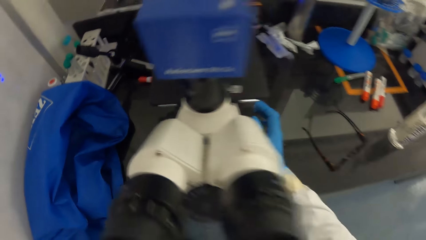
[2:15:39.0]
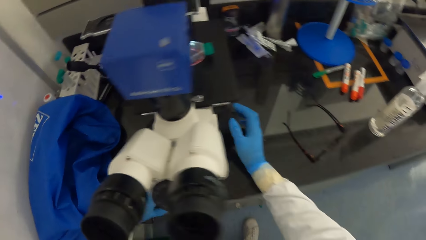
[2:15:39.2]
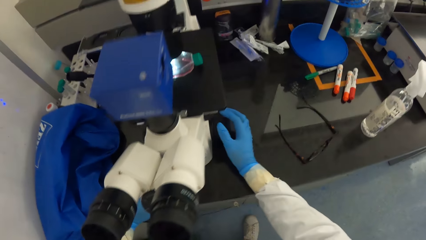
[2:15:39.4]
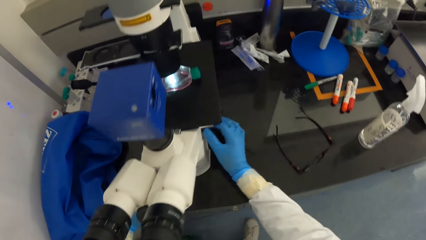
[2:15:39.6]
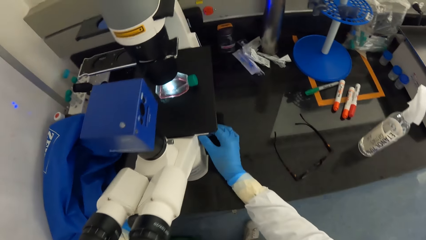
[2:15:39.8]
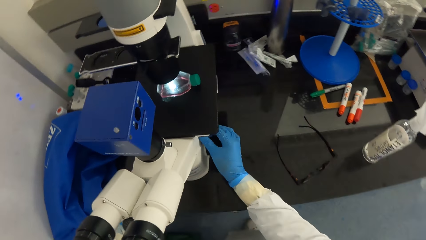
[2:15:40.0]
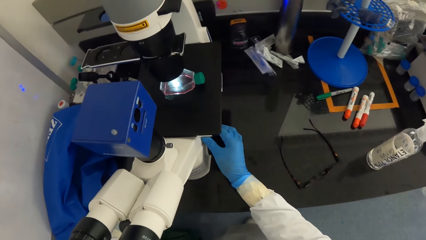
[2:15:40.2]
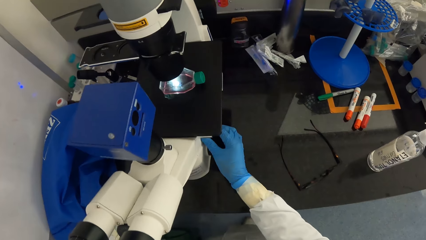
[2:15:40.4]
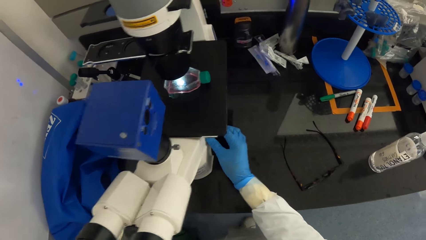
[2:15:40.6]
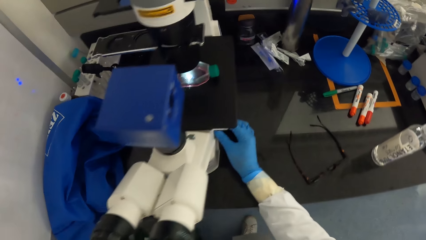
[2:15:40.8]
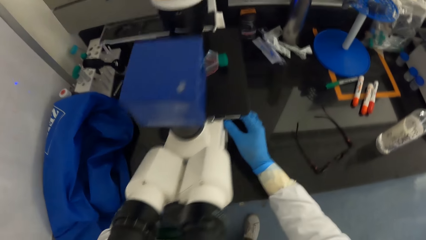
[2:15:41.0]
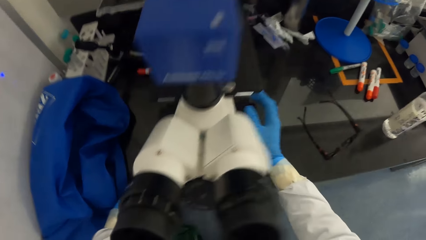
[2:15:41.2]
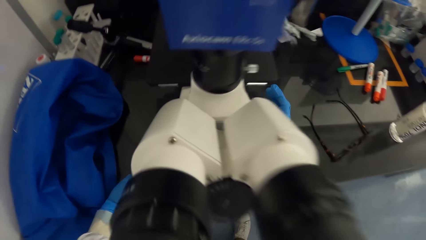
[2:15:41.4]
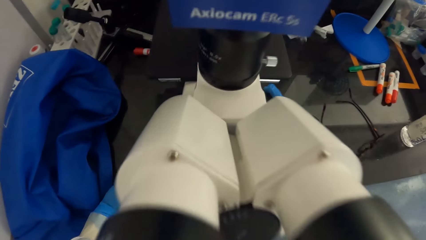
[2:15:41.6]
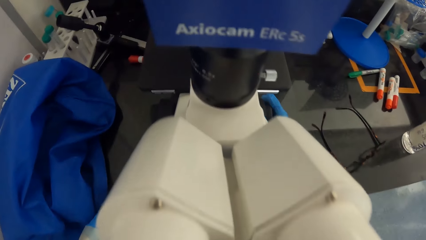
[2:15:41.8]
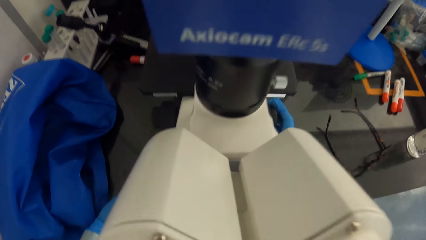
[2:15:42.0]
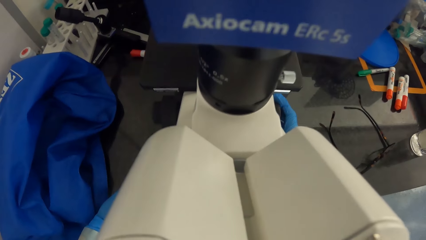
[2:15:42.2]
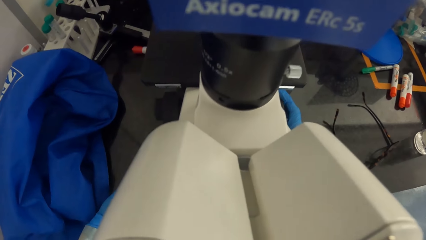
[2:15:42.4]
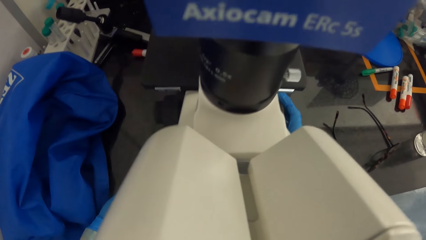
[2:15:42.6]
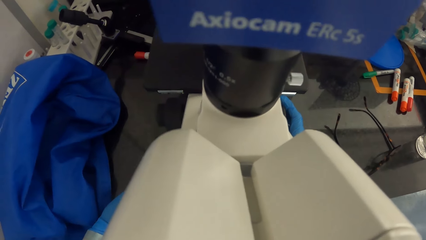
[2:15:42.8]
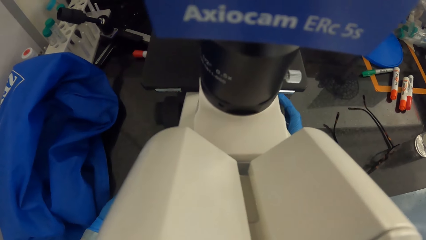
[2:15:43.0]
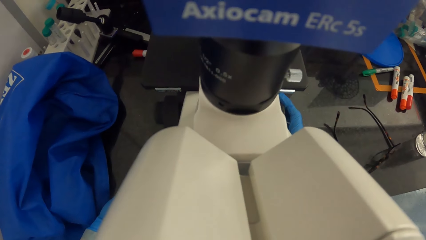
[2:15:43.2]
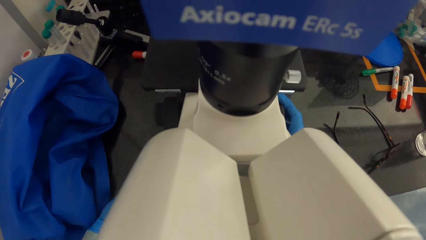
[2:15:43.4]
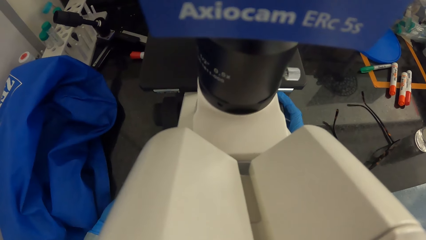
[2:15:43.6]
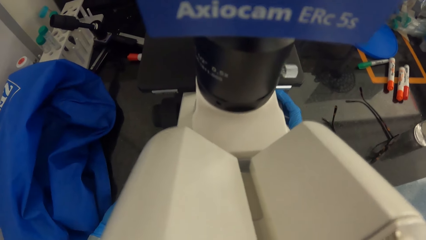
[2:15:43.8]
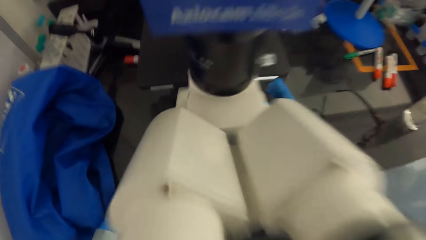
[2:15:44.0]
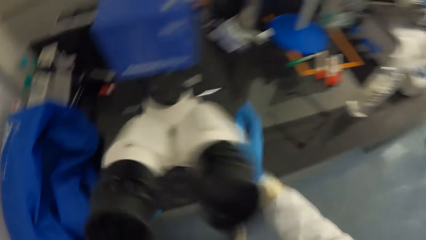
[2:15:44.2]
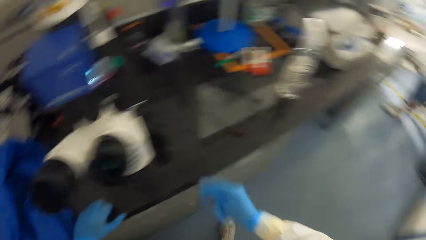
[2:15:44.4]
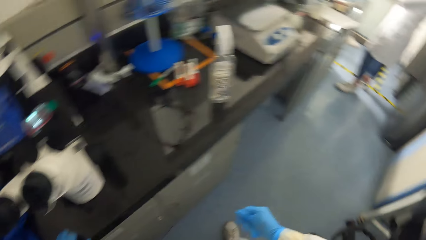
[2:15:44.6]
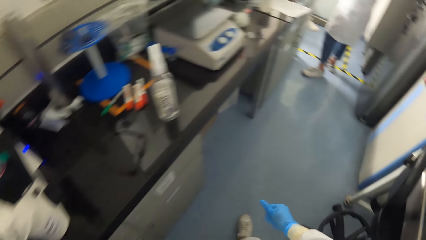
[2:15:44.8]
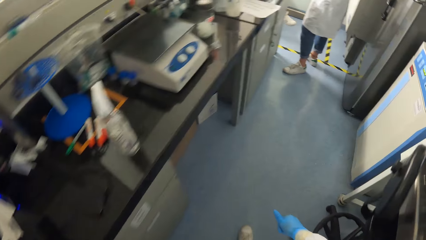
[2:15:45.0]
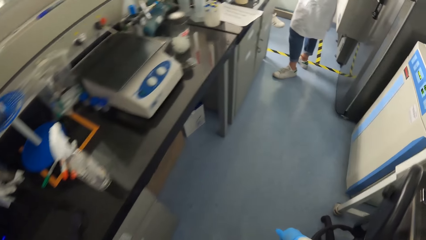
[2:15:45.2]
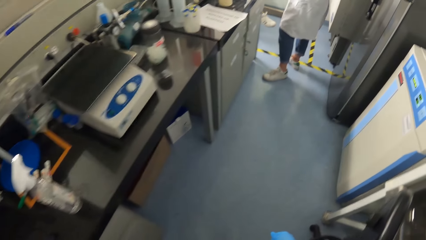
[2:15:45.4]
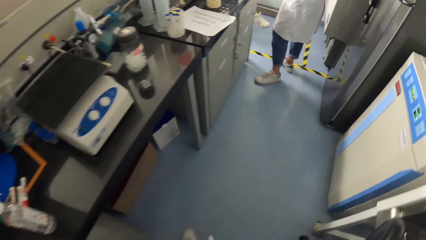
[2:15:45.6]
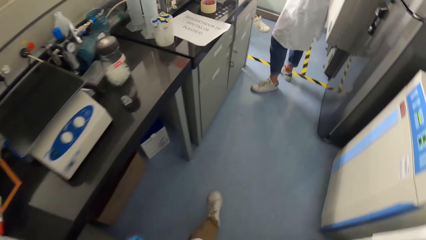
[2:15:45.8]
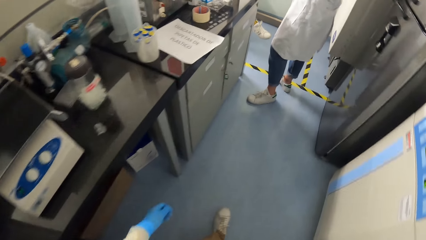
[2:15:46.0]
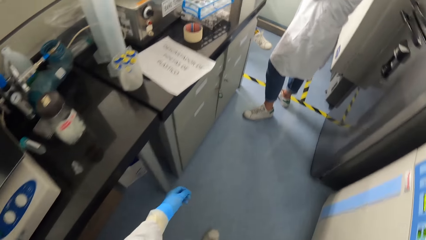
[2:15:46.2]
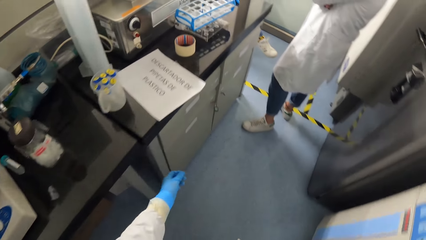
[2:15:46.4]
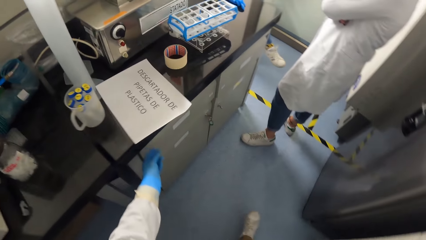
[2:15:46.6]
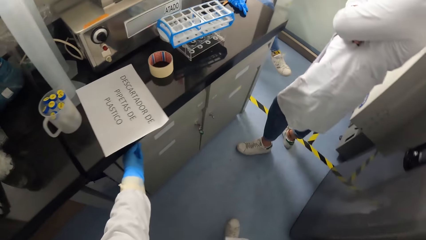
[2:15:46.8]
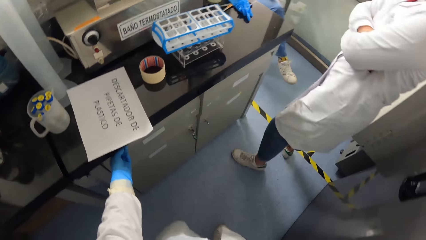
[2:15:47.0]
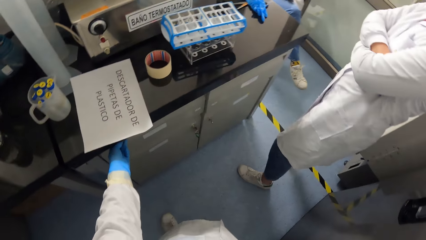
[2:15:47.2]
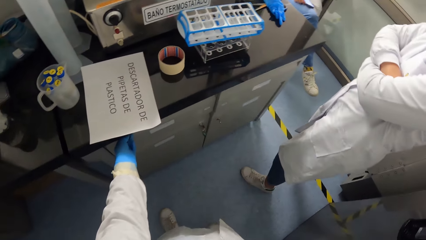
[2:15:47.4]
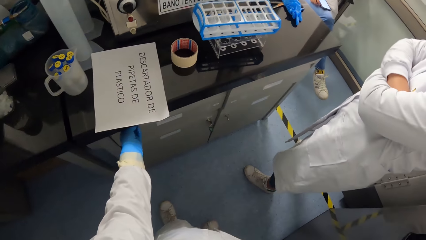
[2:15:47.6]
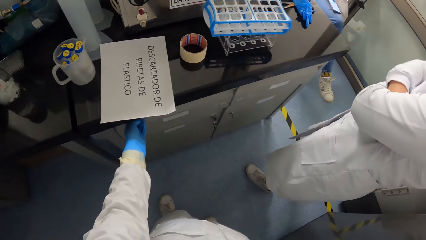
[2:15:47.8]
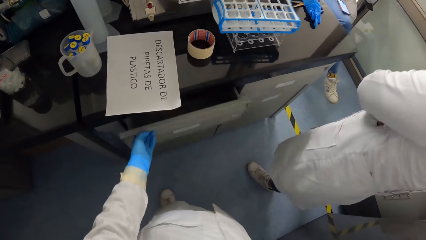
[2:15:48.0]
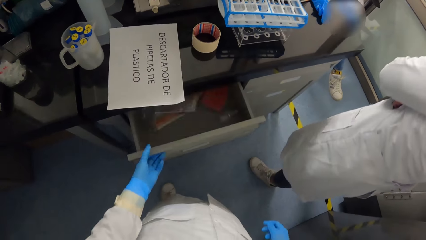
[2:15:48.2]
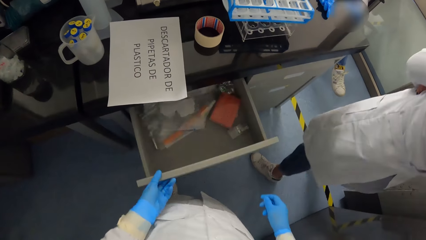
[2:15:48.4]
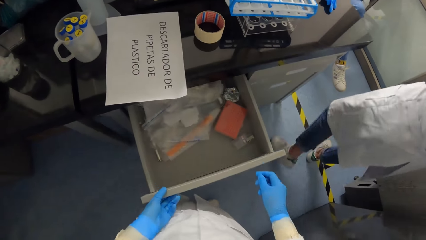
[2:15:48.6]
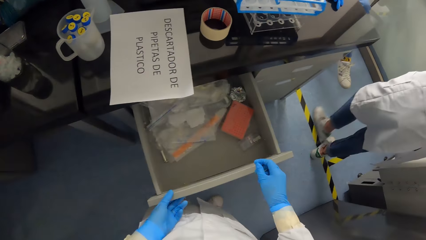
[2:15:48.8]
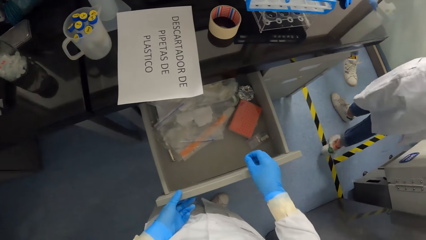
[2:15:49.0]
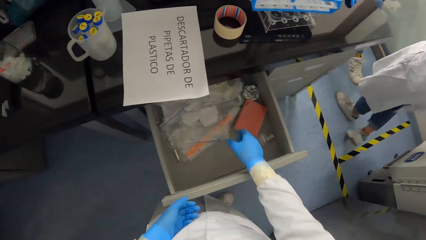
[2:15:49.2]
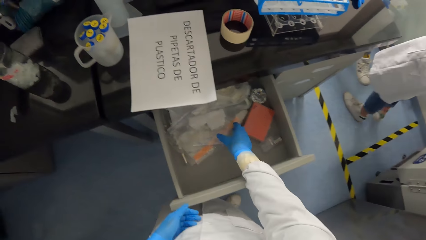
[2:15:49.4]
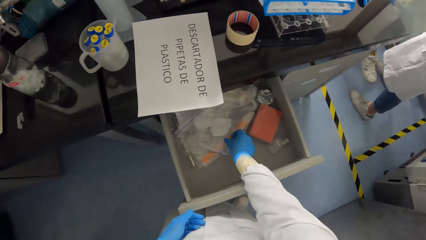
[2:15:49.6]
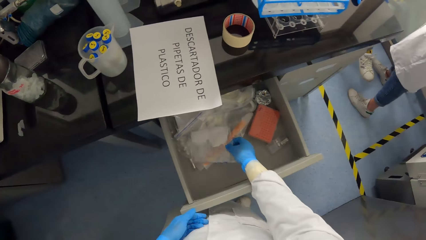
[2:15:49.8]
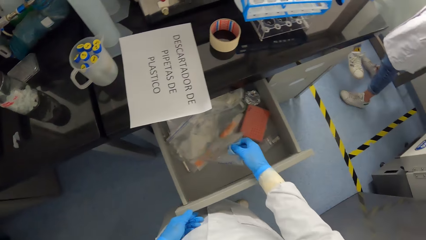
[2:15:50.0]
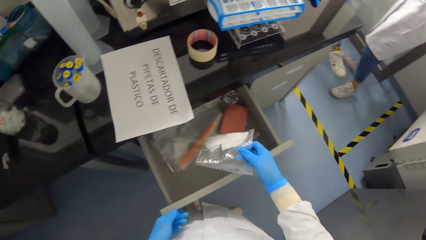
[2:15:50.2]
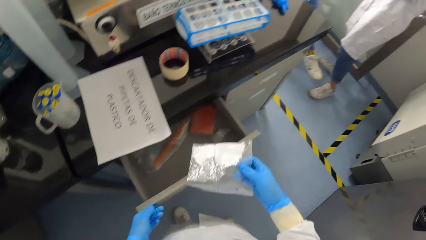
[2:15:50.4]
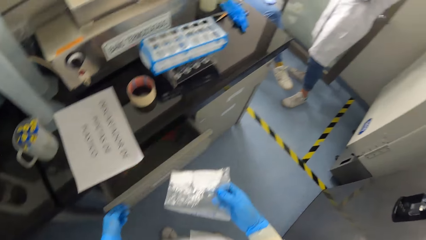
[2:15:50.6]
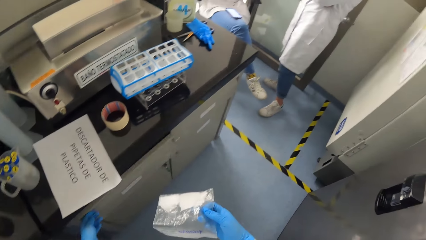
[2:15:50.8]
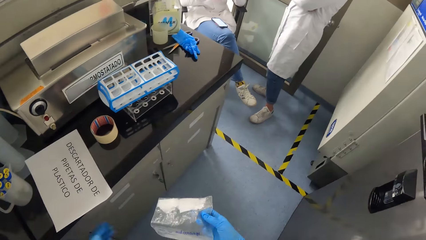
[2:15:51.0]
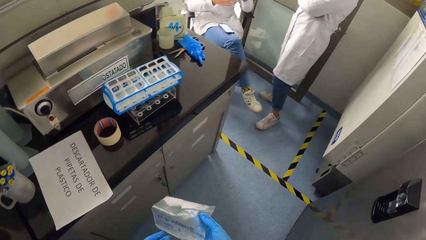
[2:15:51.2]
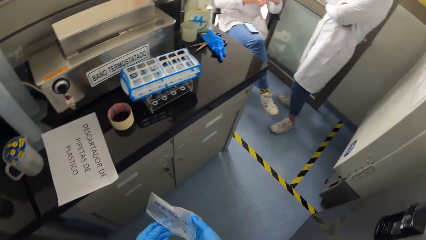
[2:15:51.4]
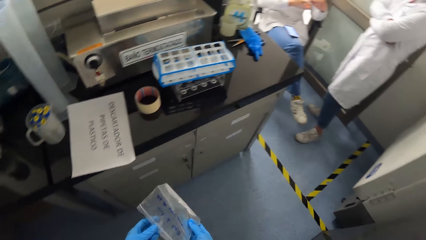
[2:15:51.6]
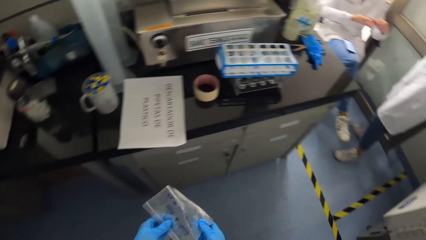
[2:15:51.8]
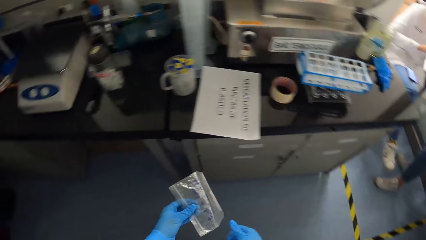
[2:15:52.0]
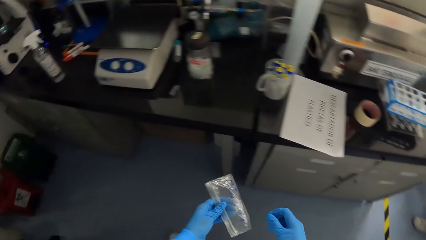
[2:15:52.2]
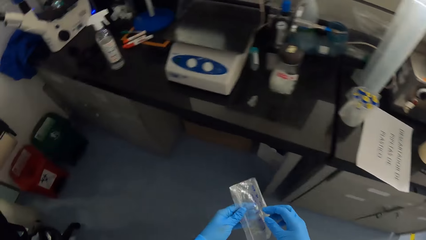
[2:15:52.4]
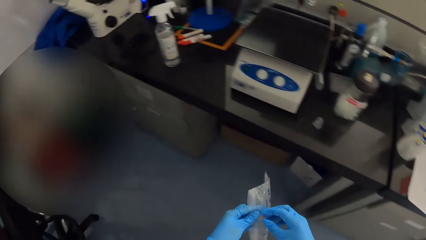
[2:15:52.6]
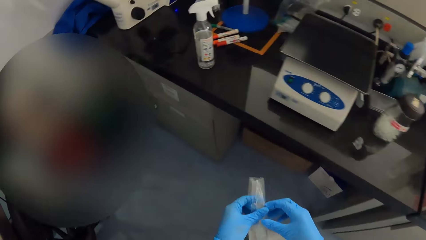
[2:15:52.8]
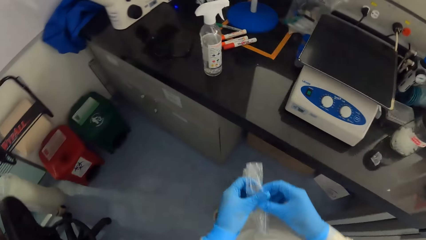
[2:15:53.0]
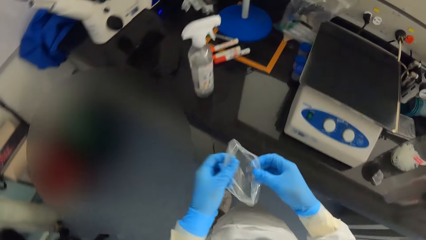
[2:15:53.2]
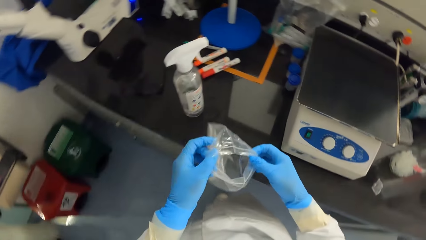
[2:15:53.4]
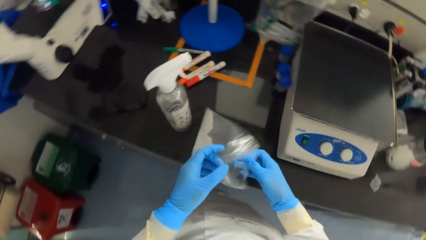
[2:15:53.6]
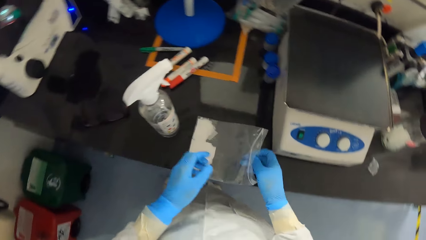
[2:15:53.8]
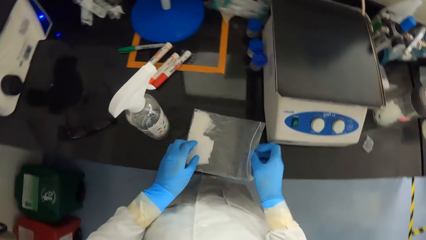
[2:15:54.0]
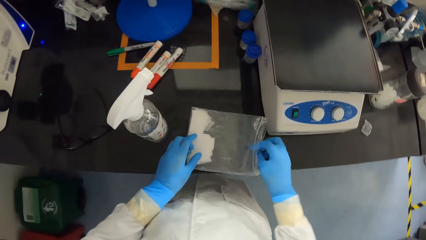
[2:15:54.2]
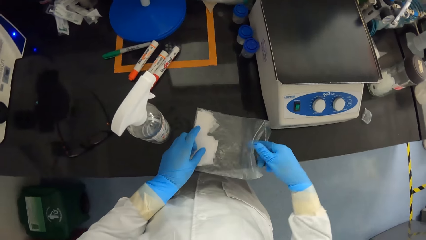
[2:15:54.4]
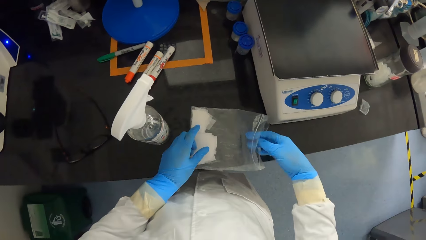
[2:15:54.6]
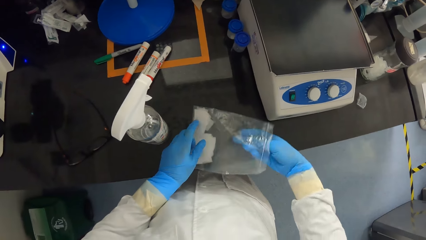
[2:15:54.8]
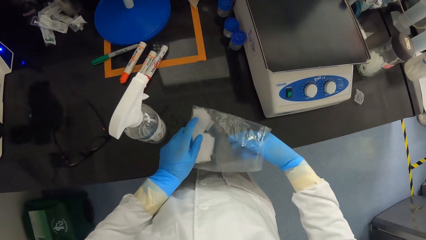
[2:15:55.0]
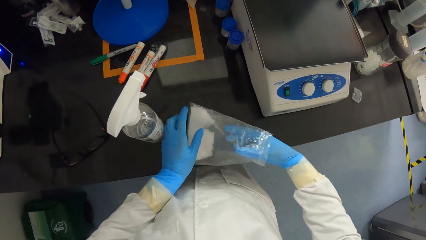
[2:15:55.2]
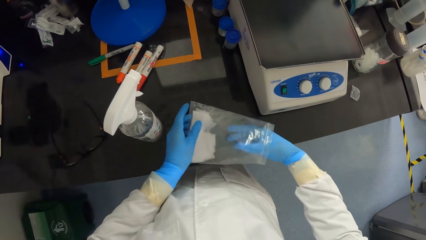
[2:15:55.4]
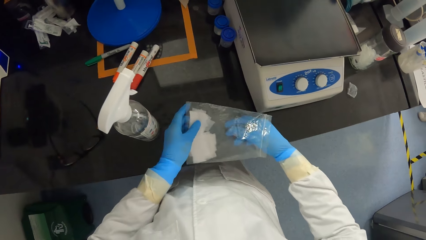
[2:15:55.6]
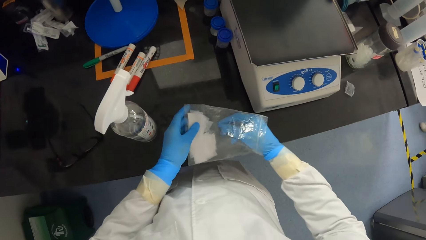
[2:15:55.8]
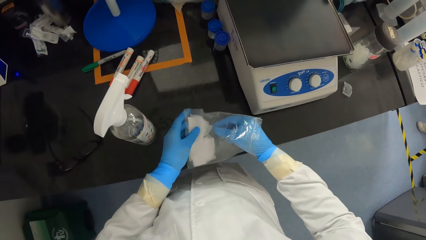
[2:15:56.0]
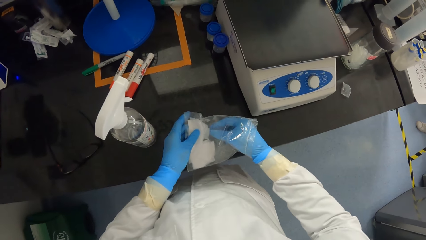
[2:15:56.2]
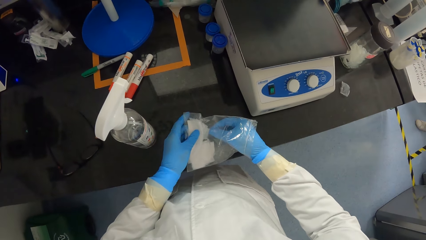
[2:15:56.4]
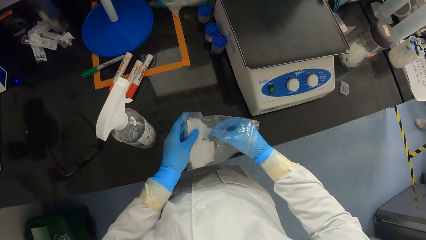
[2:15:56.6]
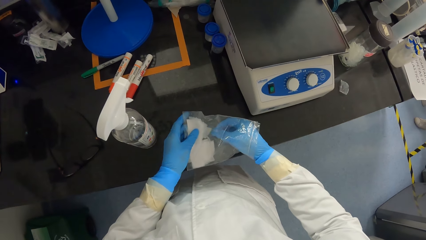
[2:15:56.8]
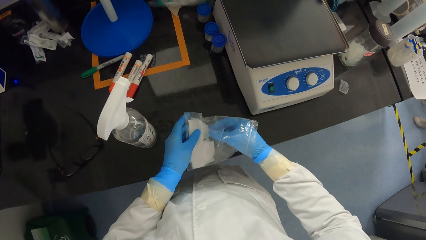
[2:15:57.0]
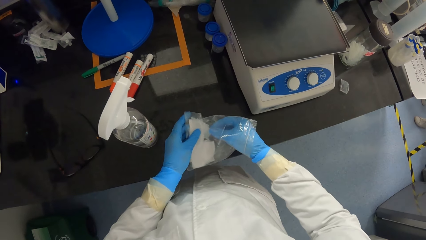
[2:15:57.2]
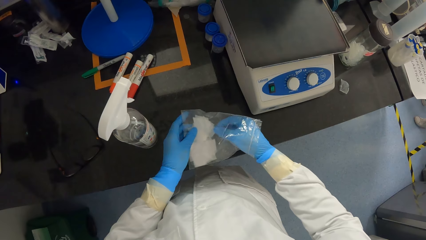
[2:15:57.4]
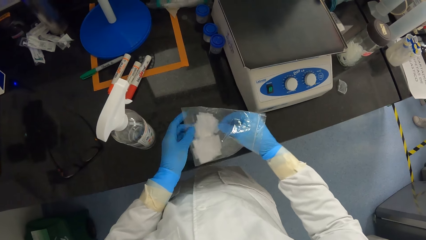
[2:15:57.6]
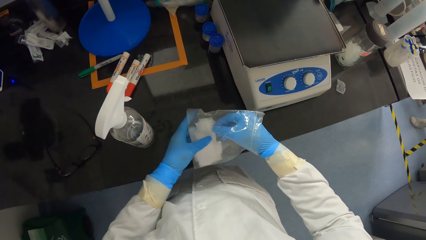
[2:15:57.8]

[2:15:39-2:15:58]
The camera wearer stares at something on the microscope. She examines something with the microscope. She looks around the laboratory. She walks around the laboratory. She opens a drawer in the laboratory with her left hand. She picks up a grip seal bag from the drawer with her right hand. She closes the drawer in the laboratory with her left hand. She looks around the laboratory. She opens the grip seal bag with both hands. She walks around the laboratory. She drops the grip seal bag on the table. She picks up wipes from the grip seal bag with her right hand.
